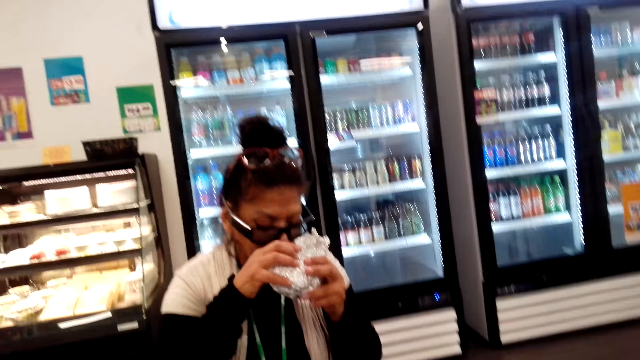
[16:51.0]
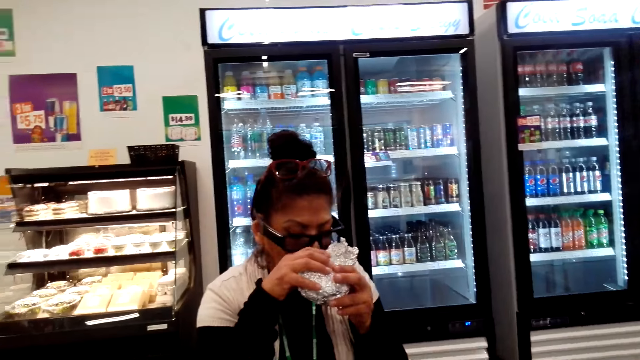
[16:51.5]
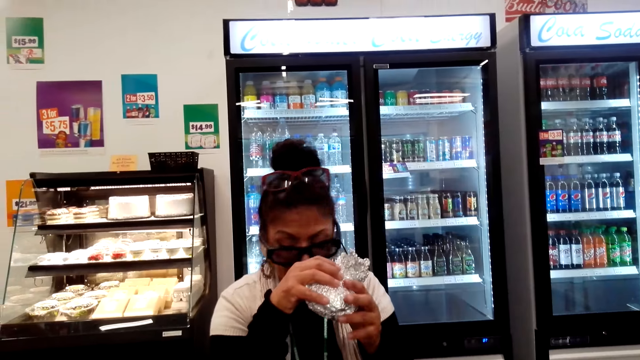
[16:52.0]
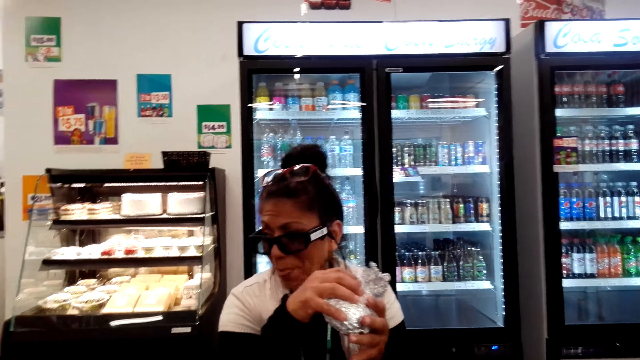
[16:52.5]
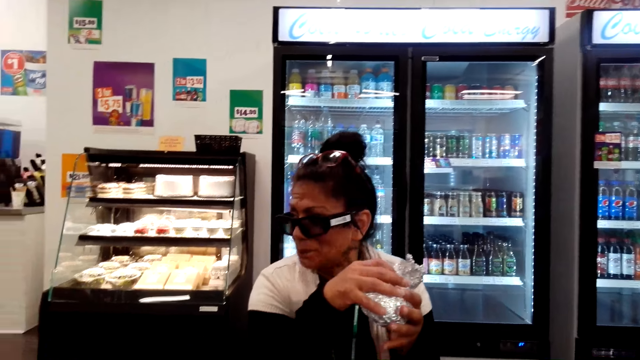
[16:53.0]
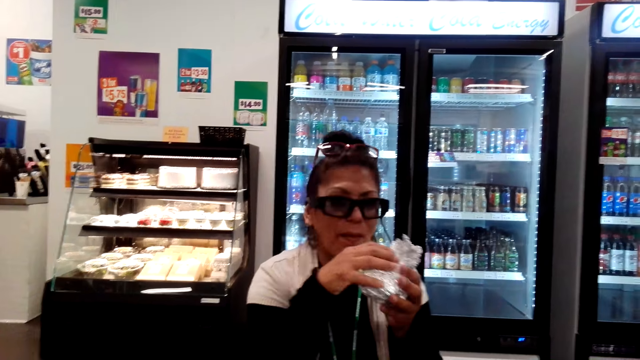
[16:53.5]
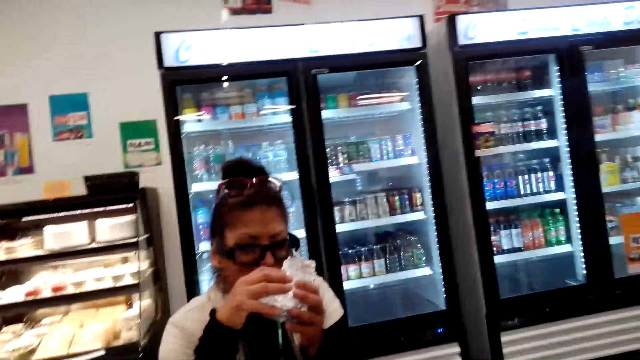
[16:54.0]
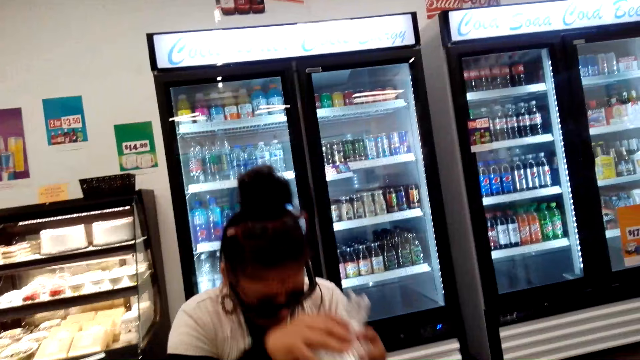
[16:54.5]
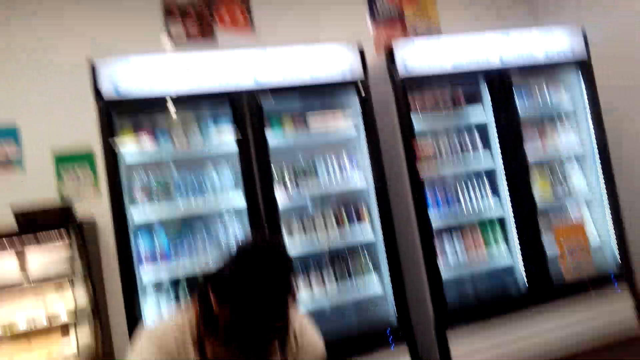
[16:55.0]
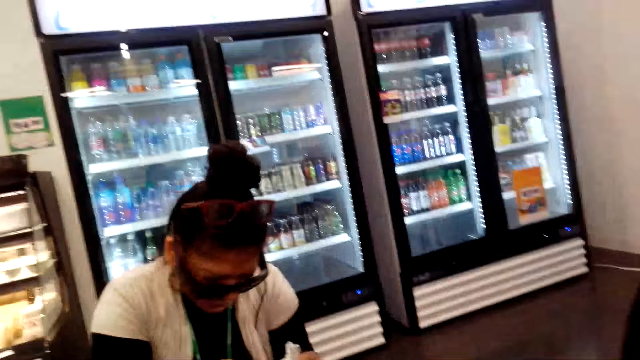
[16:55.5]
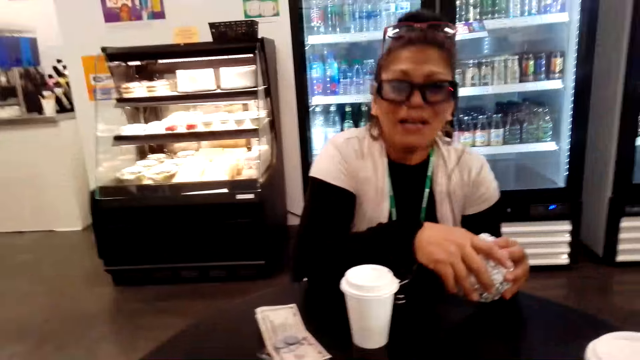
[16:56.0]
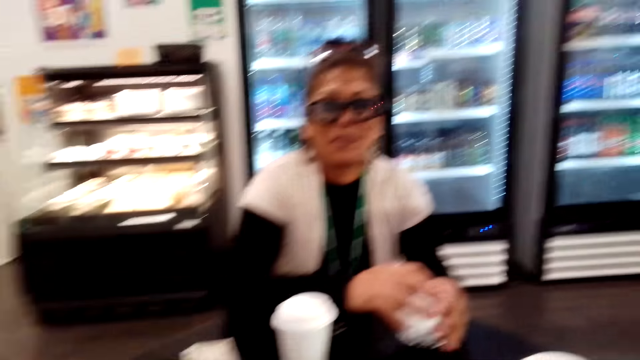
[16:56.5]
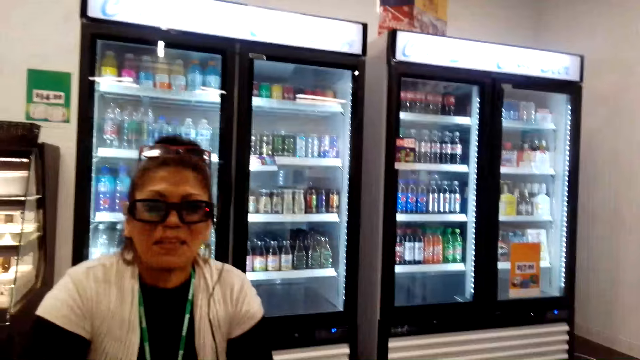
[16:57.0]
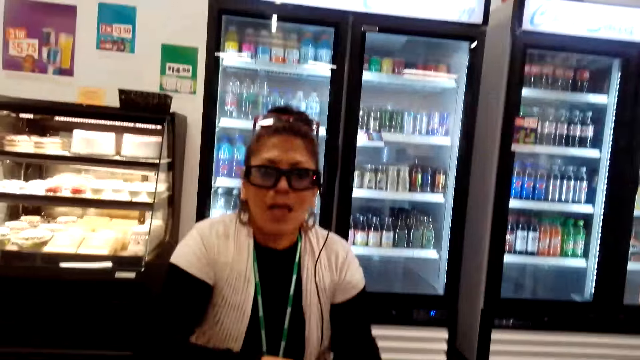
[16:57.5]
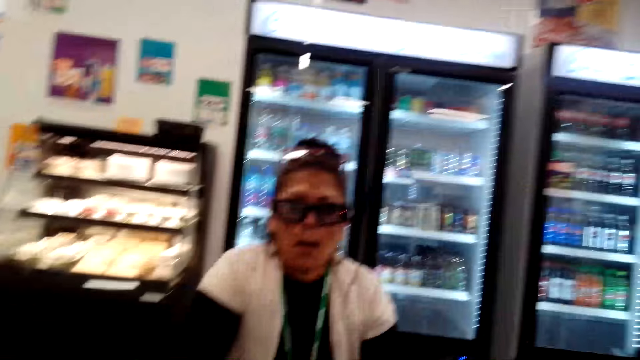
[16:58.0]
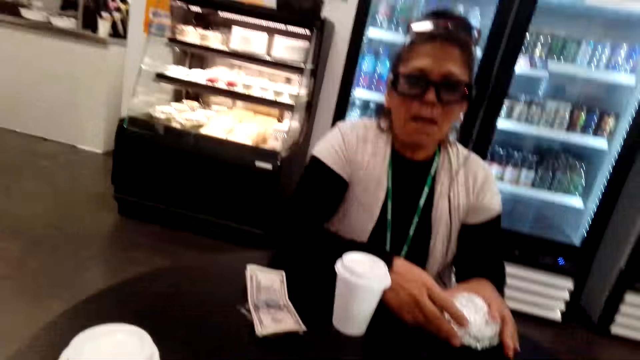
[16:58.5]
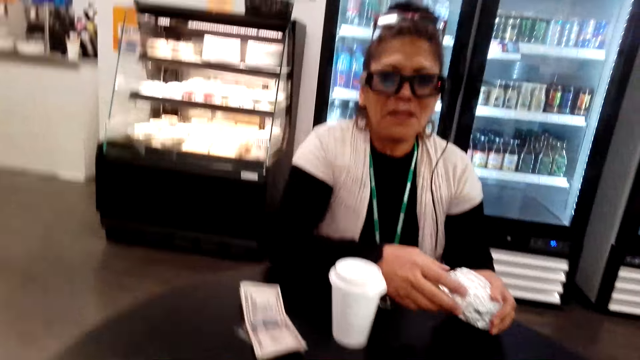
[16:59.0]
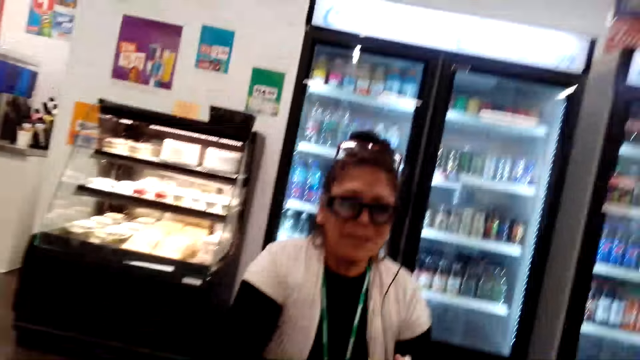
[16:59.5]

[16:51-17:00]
The lady smells at the snacks in the pack. She holds the snack pack on the table.

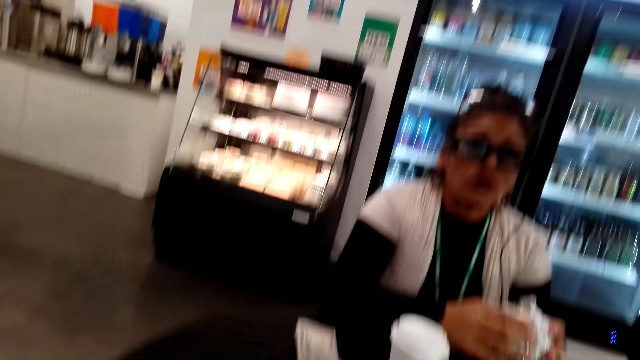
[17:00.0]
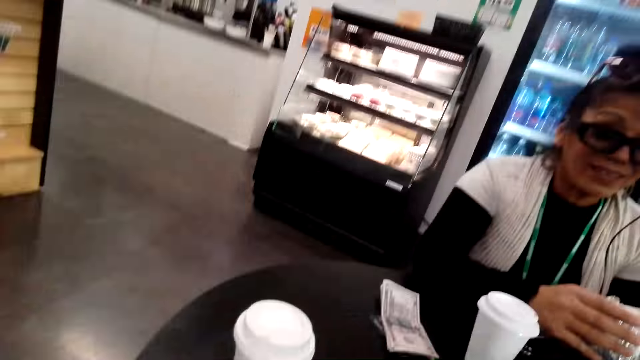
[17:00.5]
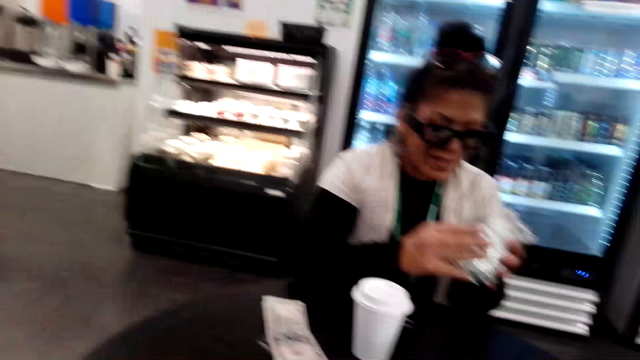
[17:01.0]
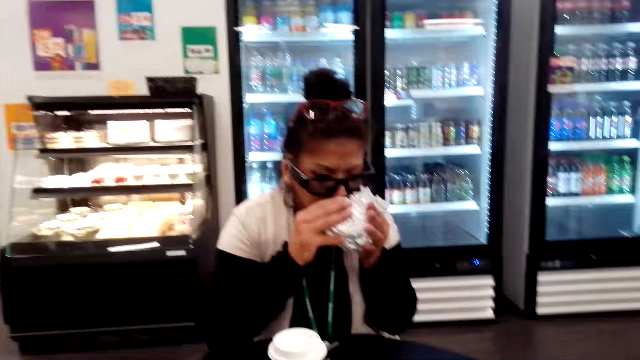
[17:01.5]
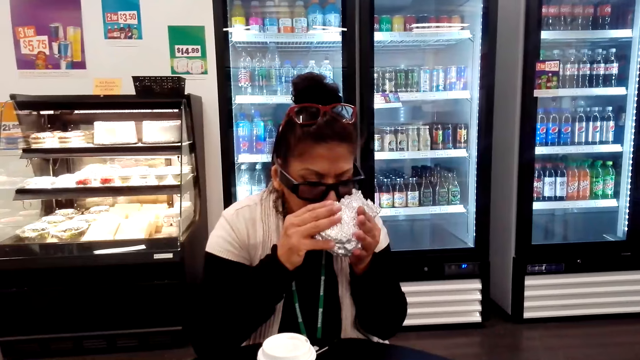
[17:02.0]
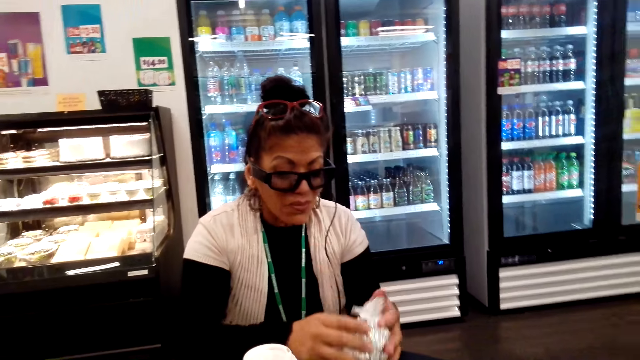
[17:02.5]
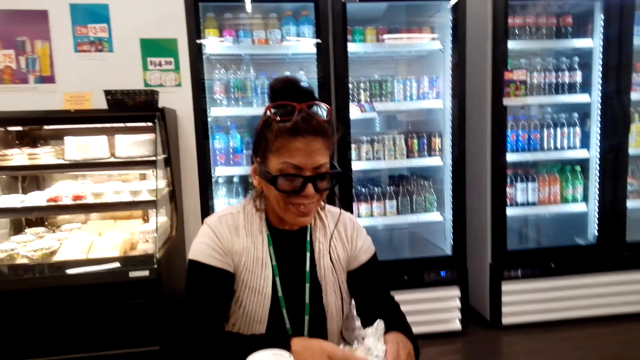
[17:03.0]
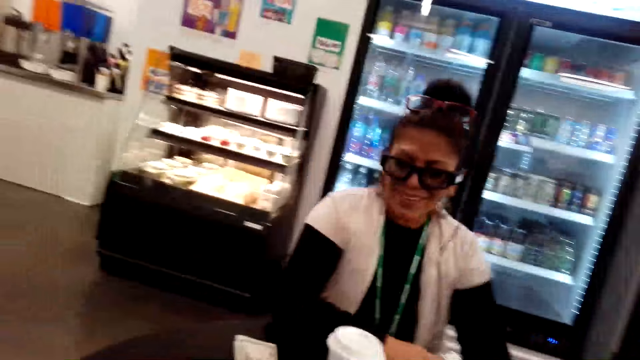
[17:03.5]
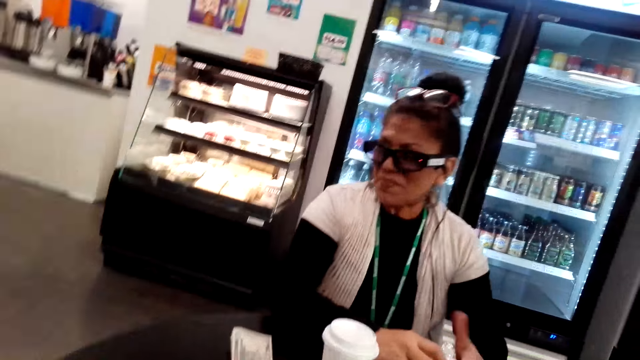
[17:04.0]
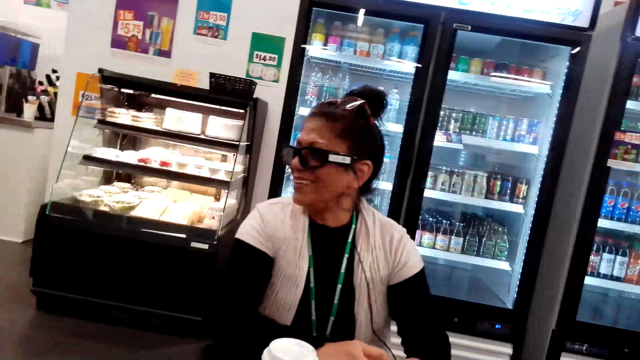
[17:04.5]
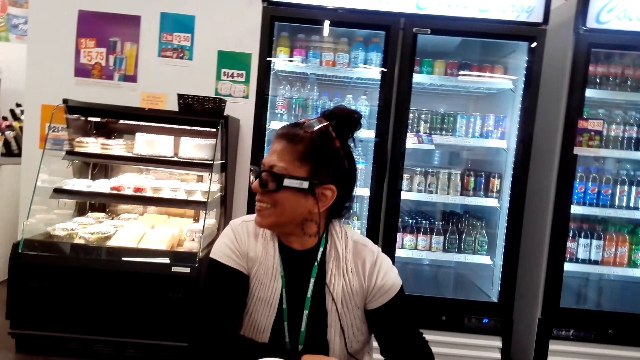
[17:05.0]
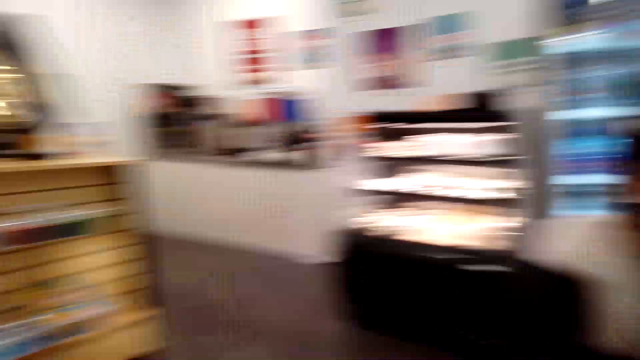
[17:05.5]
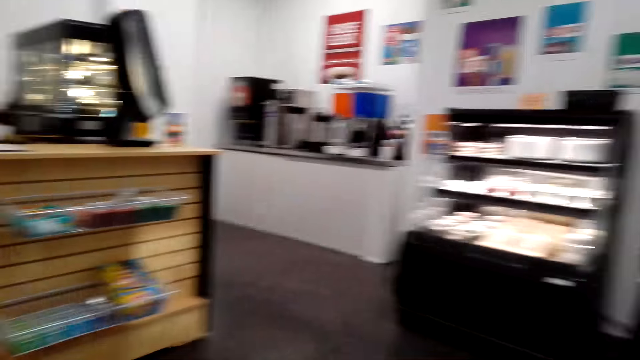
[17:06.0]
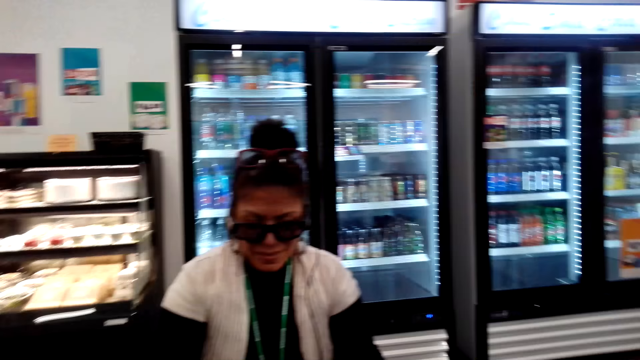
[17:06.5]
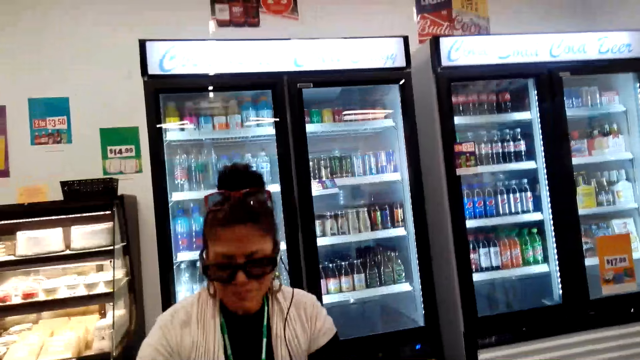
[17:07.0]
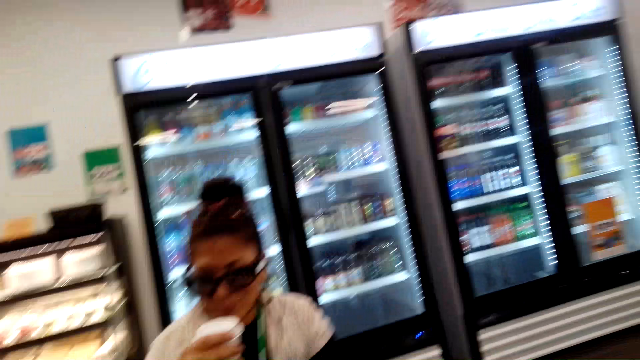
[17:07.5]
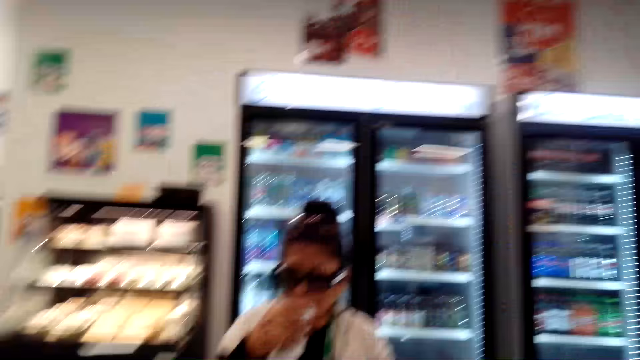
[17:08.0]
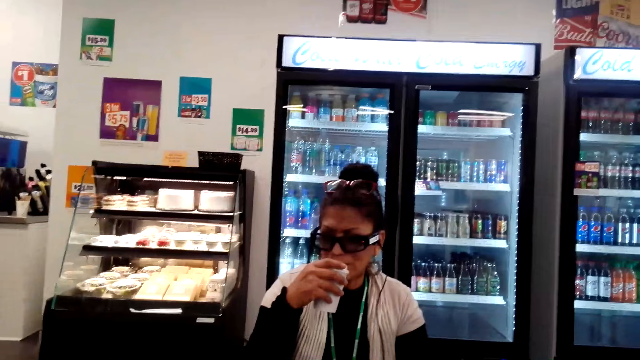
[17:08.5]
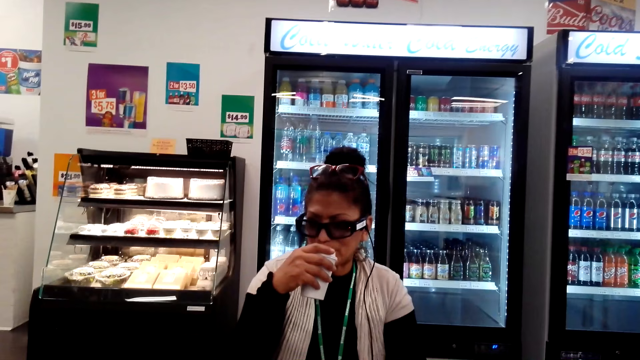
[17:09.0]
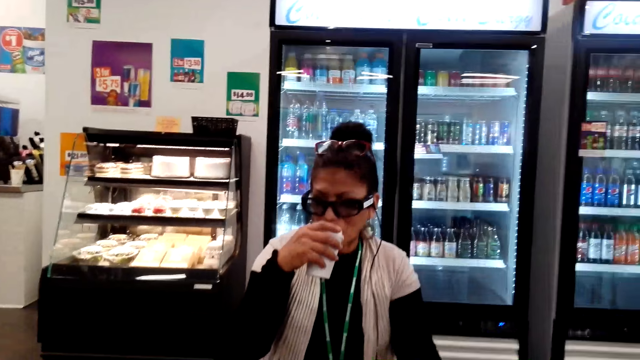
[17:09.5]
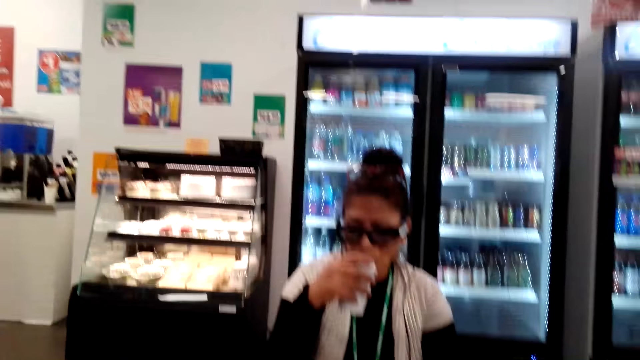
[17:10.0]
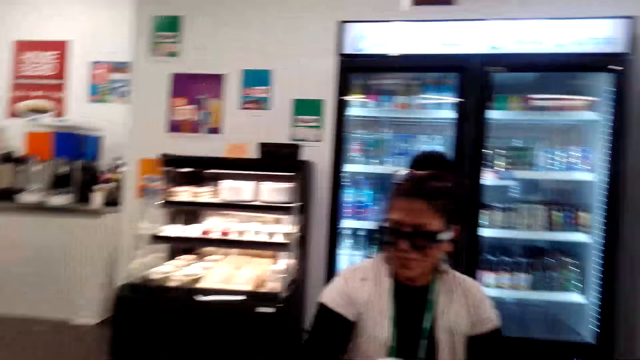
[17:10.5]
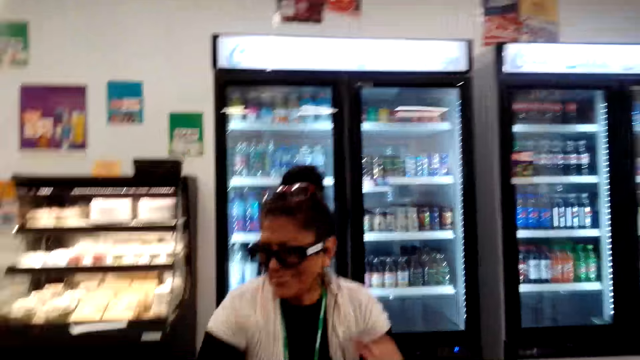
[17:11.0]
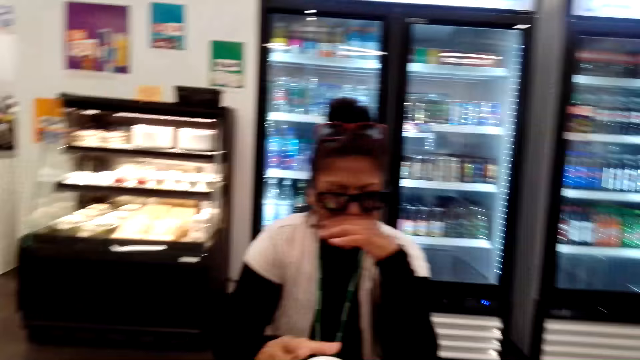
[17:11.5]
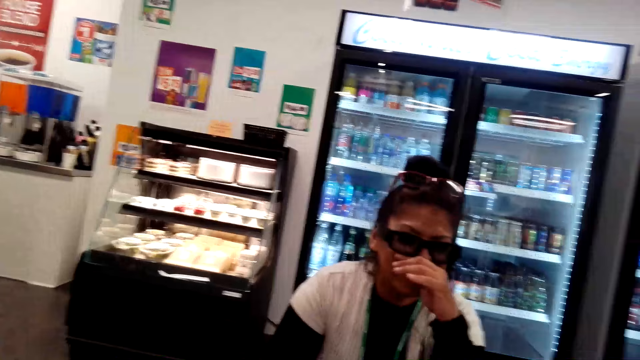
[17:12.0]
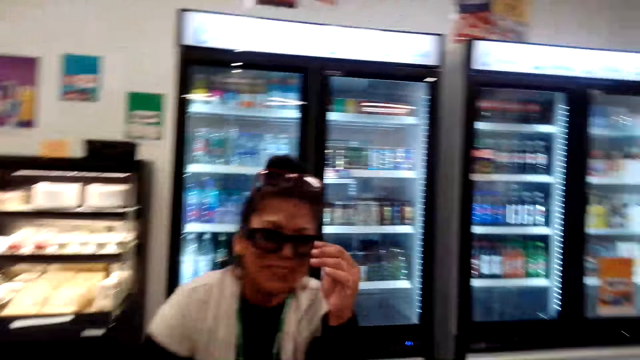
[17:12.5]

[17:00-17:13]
The lady smells at the snacks in the pack. She folds the snack pack on the table. The camera wearer stares around. The lady drinks from a plastic cup or bottle. She drops the bottle on the table.
